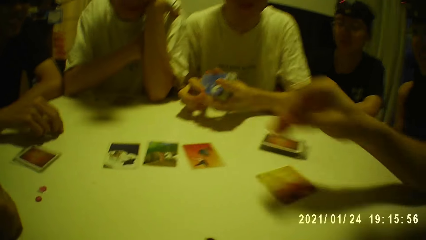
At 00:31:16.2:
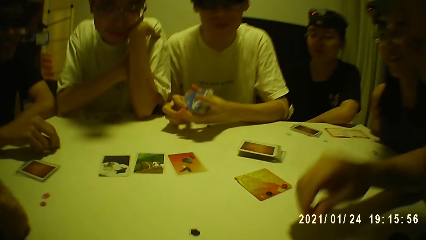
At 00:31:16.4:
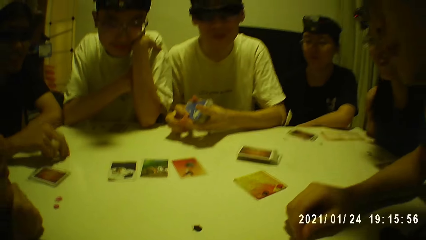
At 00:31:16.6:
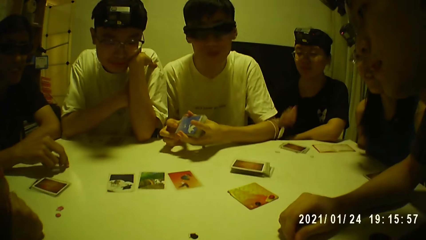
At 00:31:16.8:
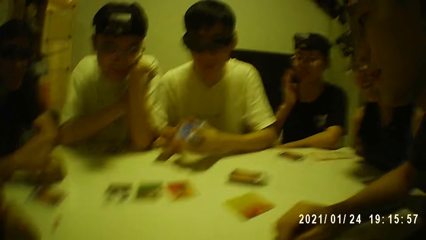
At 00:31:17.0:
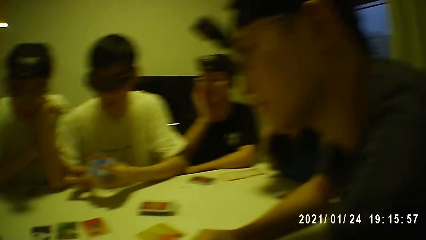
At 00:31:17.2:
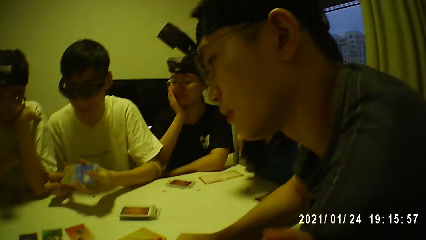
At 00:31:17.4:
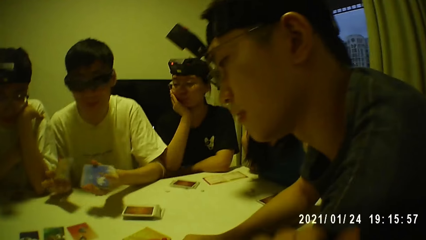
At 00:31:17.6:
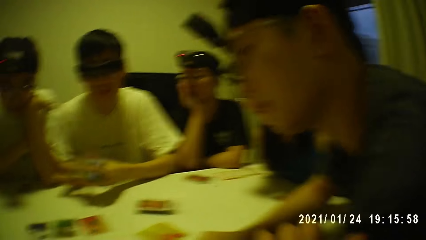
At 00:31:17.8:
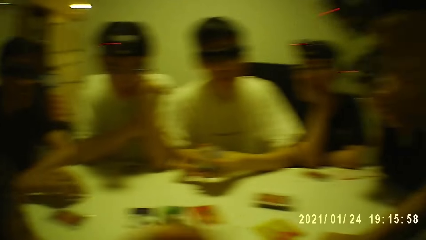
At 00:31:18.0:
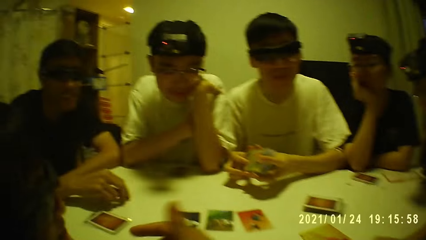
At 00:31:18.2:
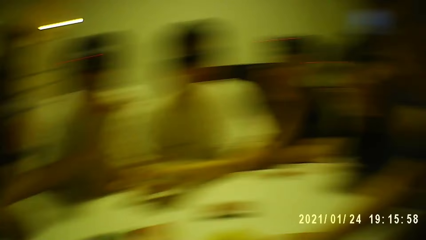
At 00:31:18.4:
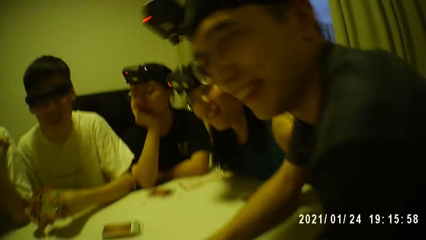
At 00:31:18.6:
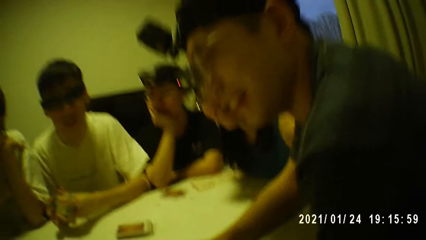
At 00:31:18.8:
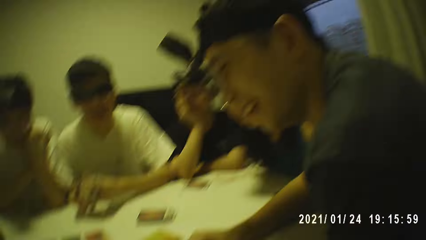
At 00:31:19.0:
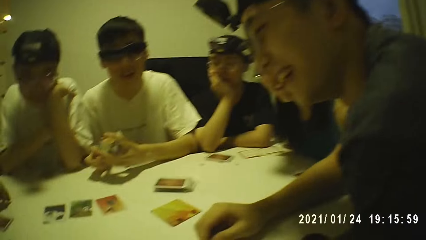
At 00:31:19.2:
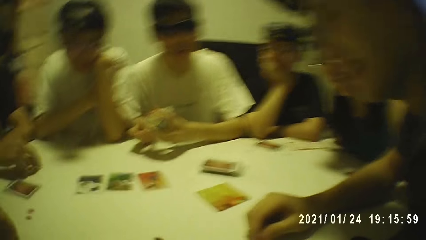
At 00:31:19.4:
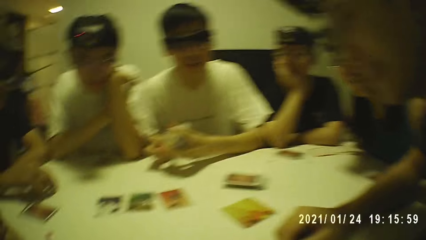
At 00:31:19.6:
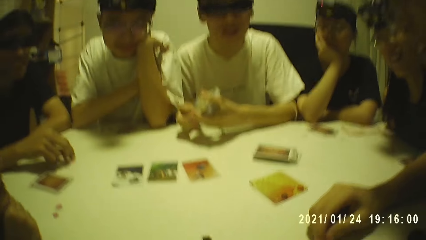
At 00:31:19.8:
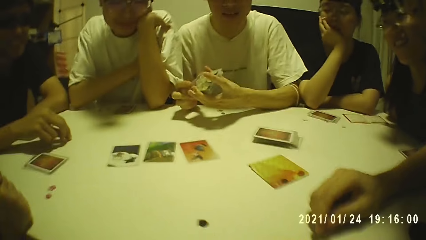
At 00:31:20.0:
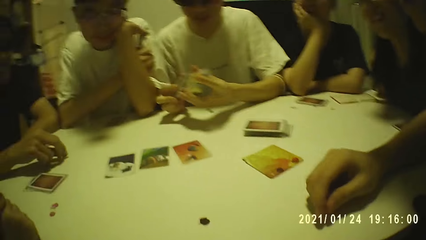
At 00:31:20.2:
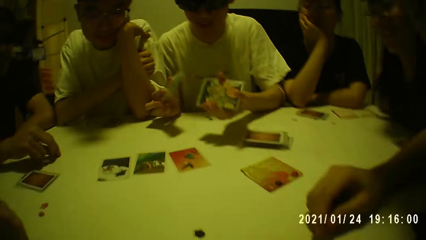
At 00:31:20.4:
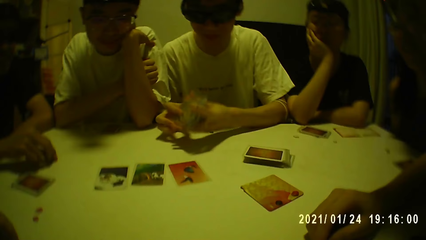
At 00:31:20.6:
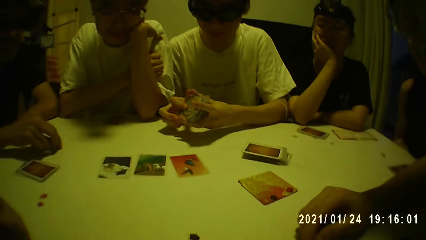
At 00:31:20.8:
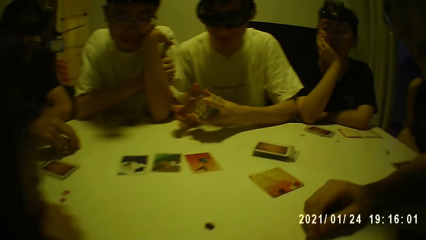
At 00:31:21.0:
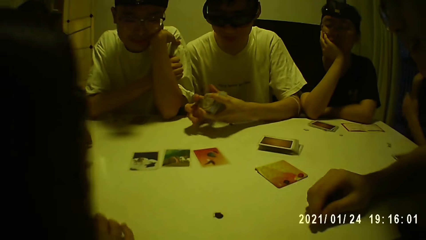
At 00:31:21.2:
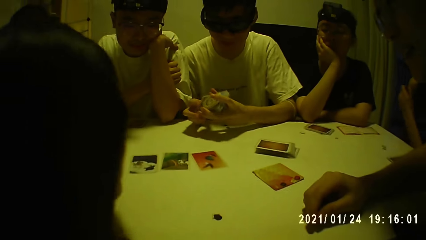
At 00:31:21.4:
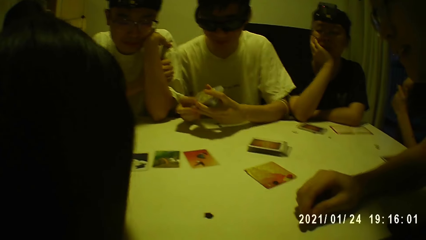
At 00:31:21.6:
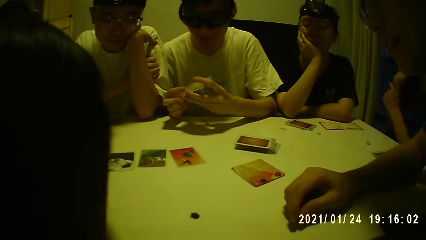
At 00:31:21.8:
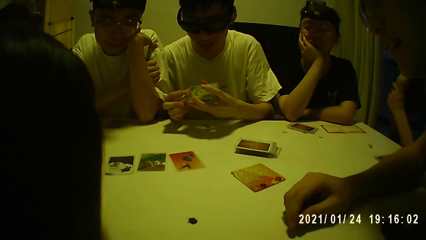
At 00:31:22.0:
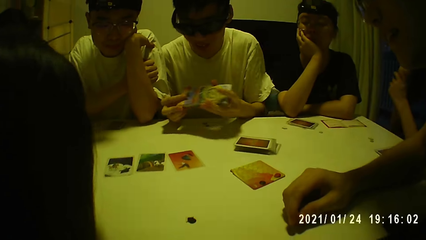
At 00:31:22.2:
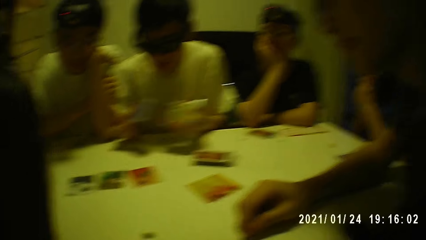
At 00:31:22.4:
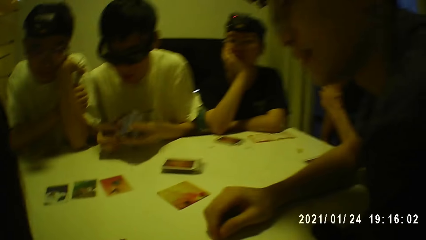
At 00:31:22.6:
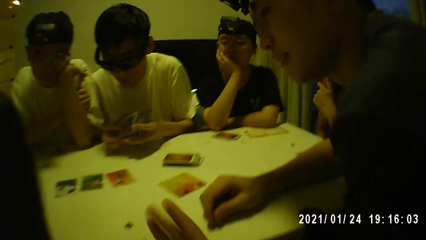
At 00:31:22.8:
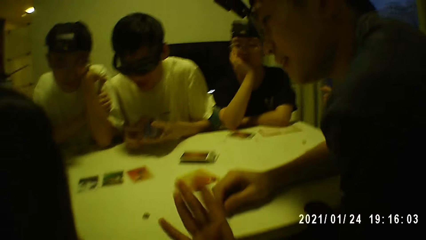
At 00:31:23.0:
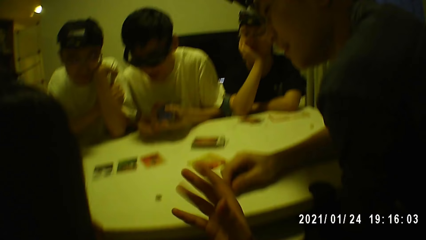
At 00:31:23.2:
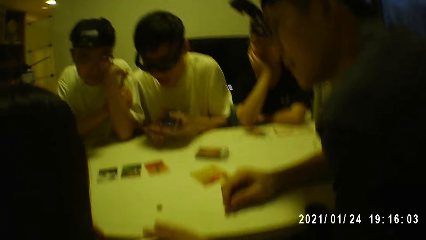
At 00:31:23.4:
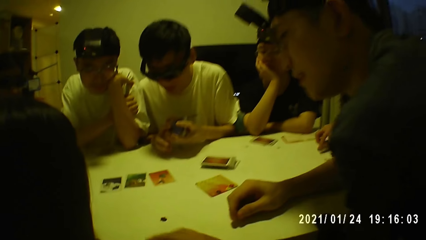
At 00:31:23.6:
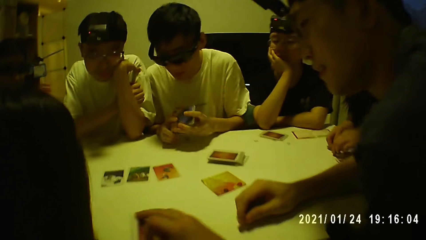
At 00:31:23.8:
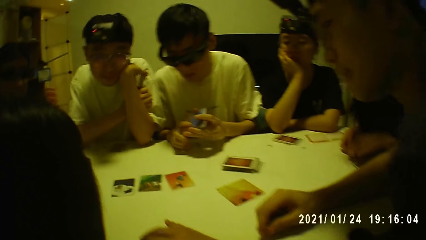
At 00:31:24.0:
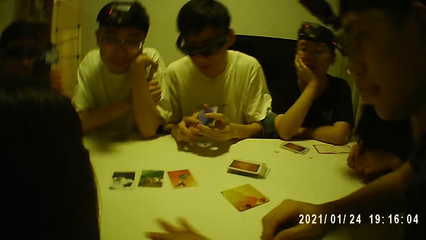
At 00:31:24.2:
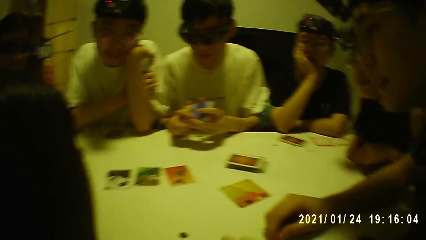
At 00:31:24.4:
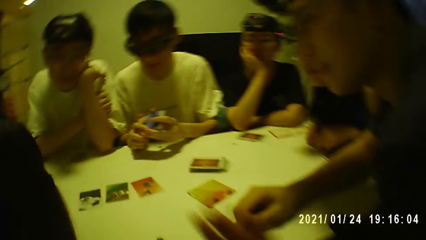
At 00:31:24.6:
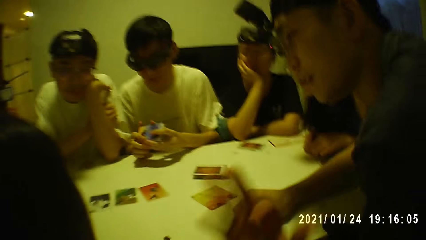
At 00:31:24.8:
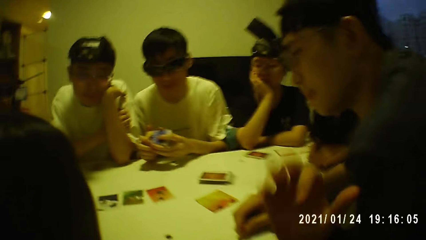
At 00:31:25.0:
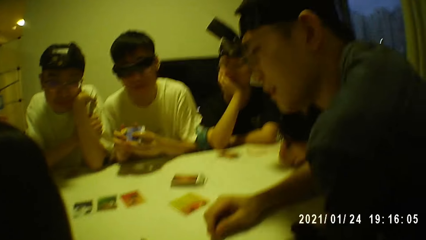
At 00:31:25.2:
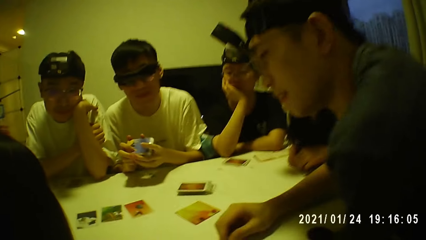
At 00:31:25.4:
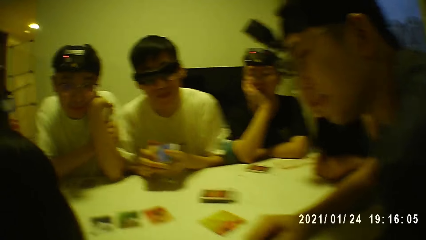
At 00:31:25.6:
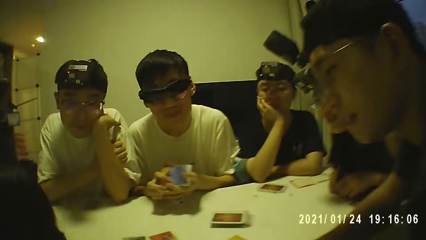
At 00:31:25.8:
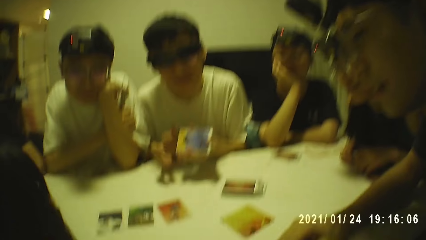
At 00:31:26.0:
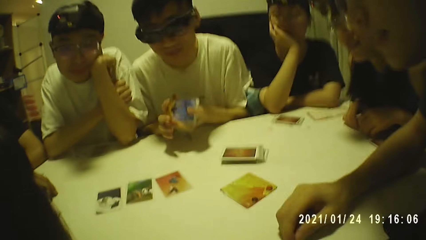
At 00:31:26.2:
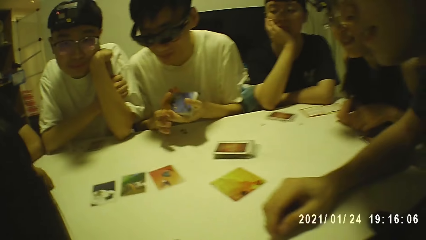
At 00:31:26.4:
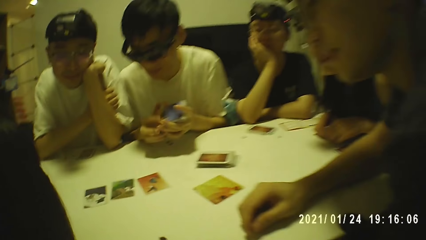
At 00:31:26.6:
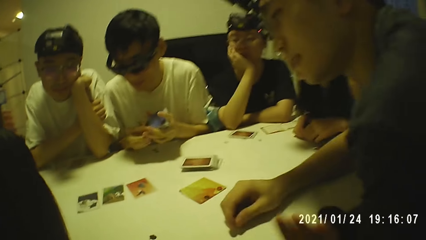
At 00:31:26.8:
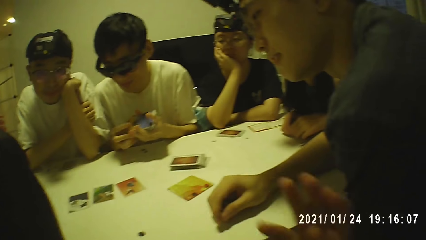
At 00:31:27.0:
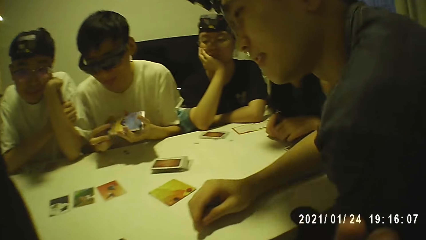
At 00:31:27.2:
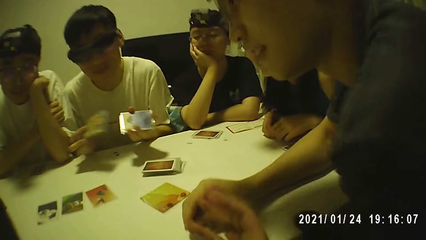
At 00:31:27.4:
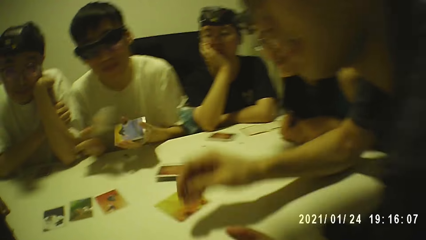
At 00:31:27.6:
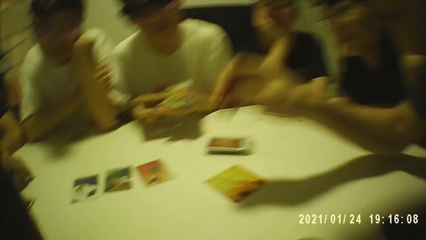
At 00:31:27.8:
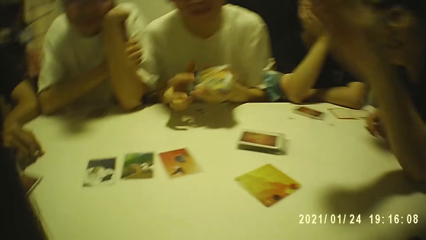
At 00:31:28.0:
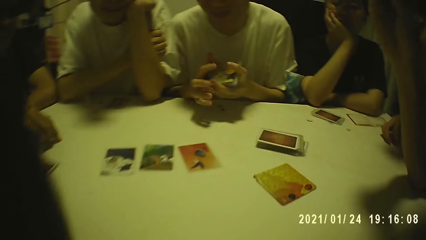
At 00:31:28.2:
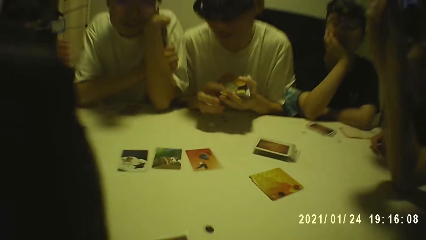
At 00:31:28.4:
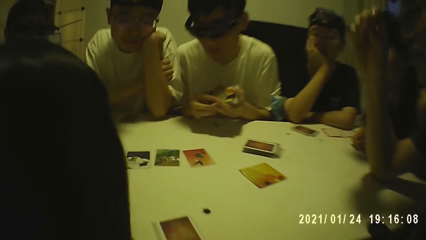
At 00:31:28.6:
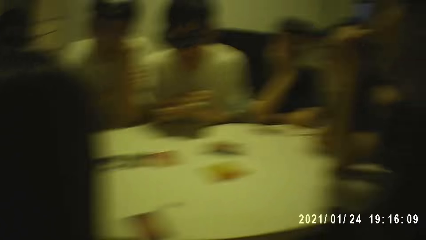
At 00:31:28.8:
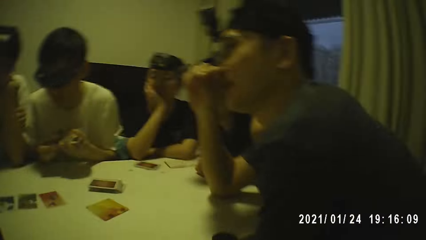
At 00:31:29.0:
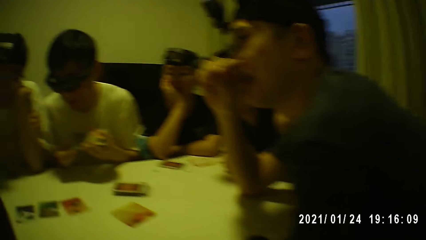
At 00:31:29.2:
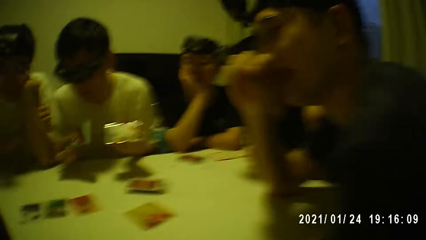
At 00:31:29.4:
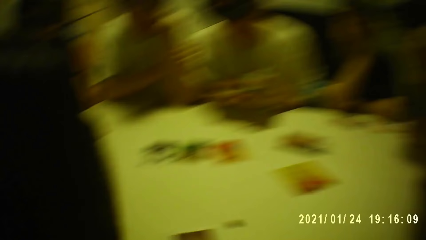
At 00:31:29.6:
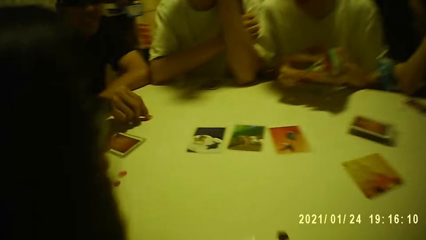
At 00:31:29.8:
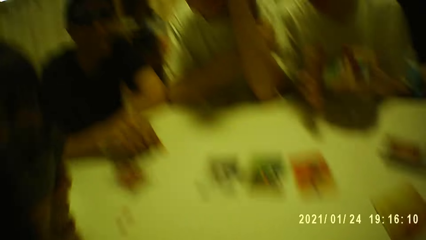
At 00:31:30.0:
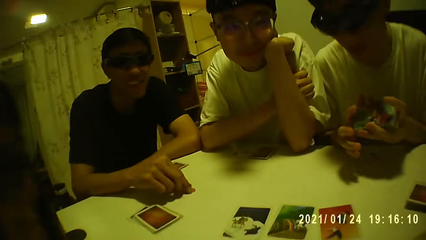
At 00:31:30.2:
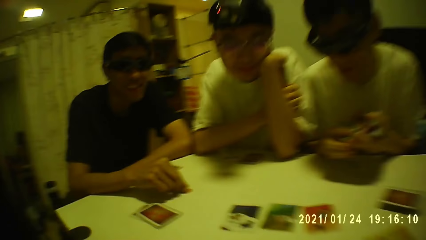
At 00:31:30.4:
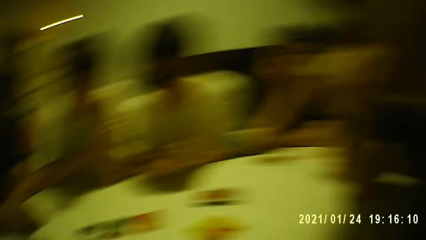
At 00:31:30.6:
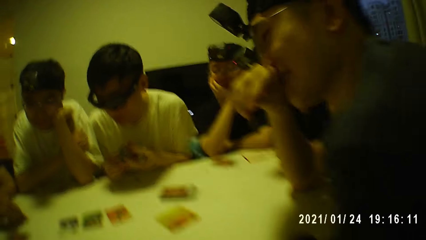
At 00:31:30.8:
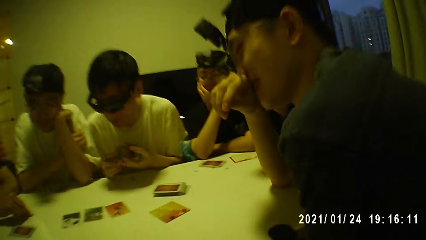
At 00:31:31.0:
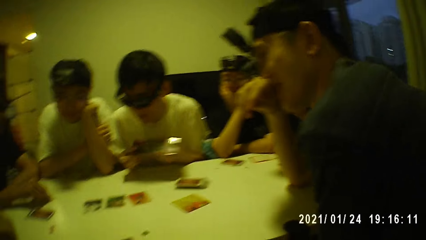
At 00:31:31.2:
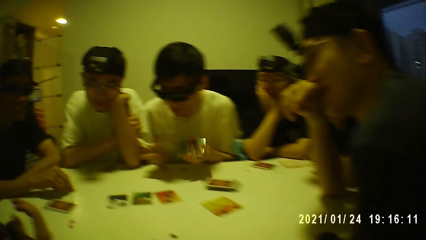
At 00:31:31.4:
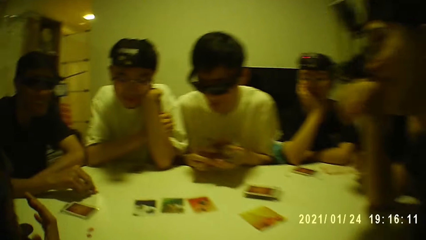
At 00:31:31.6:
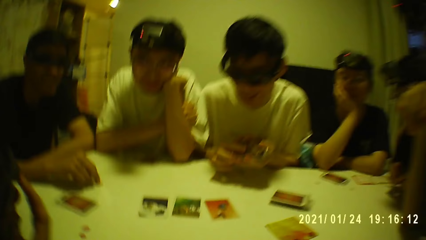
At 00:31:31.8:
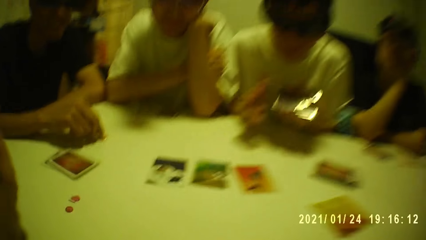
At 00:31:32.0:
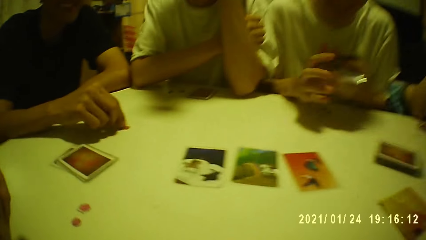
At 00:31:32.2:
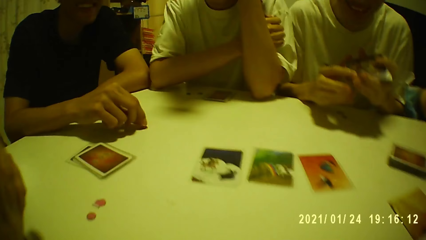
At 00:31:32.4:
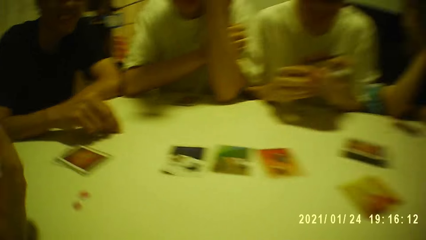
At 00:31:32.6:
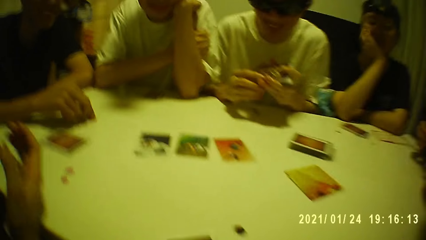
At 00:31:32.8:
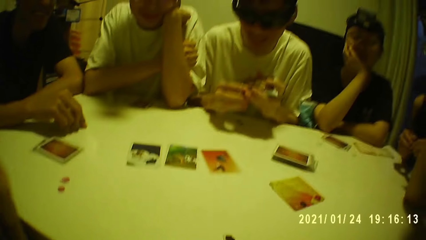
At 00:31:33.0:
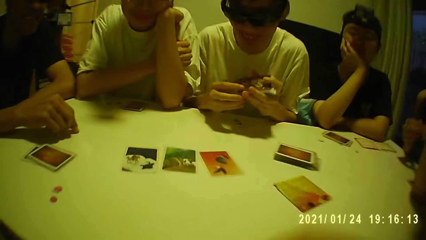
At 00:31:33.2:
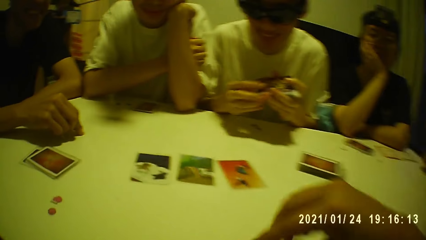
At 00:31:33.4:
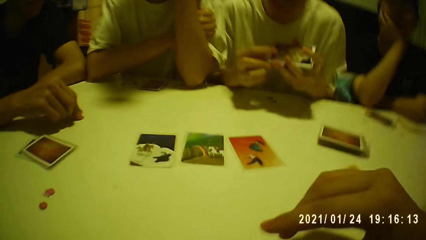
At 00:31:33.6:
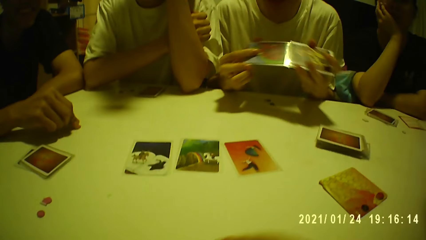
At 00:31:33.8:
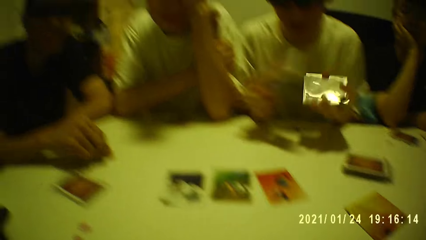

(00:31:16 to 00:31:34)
A man places his right hand on the table. A woman touches his face with her right hand. Another man shuffles the cards with both hands. The woman places her right hand on the table. The camera wearer holds a card with his left hand. He holds the card with both hands, holds the card with his right hand, and places the card on the table with his right hand. The first man touches his face with his right hand.
